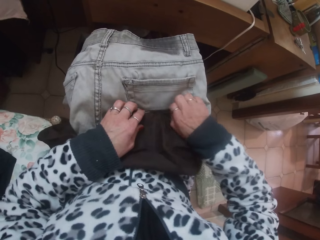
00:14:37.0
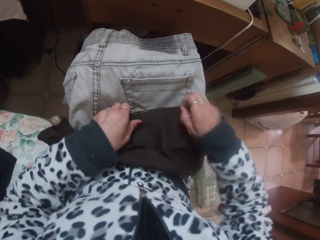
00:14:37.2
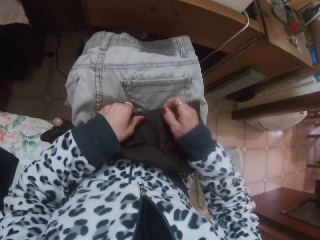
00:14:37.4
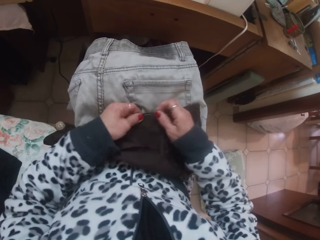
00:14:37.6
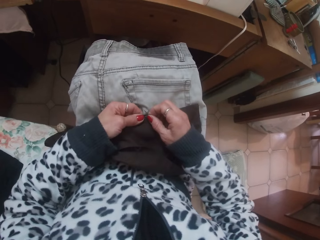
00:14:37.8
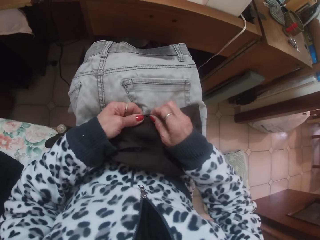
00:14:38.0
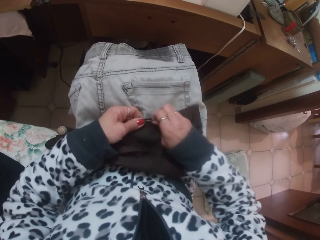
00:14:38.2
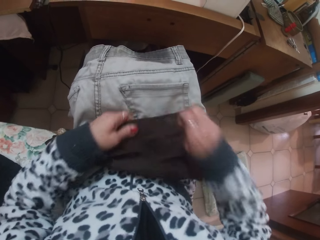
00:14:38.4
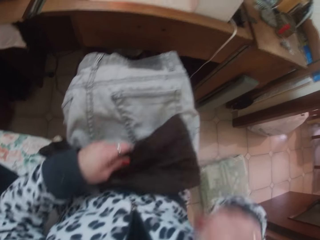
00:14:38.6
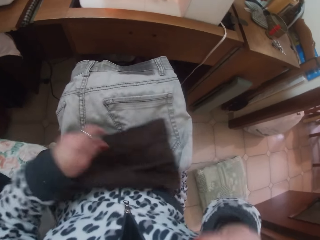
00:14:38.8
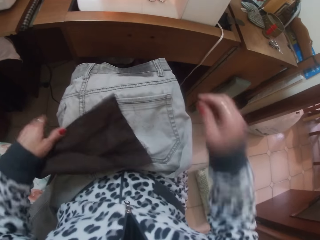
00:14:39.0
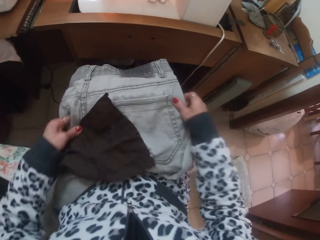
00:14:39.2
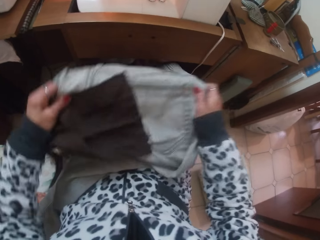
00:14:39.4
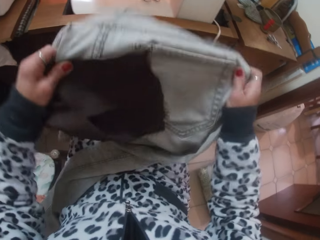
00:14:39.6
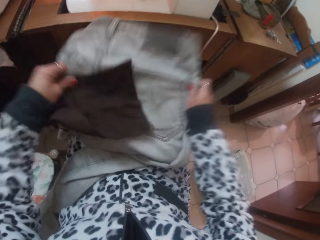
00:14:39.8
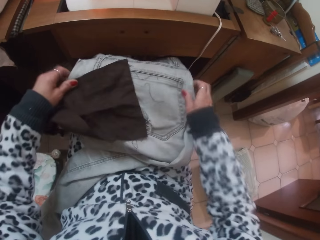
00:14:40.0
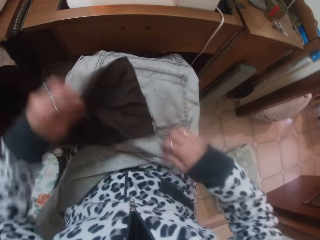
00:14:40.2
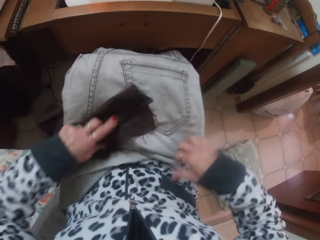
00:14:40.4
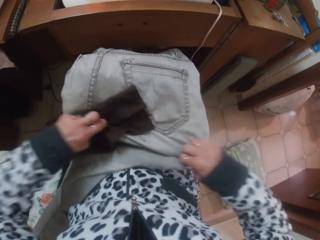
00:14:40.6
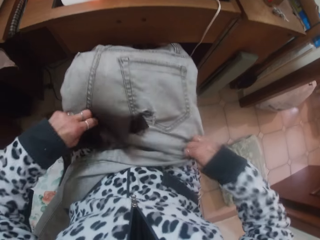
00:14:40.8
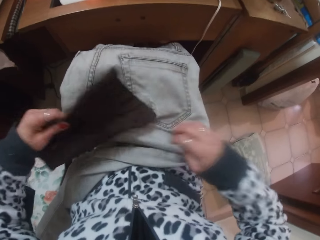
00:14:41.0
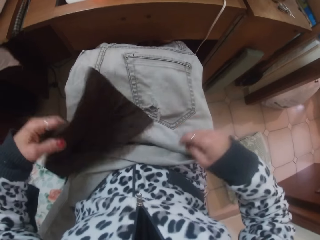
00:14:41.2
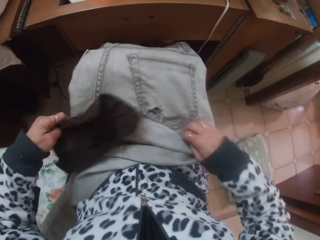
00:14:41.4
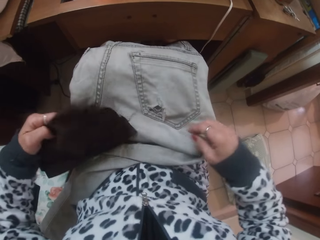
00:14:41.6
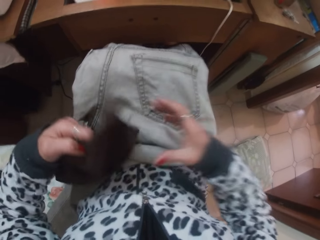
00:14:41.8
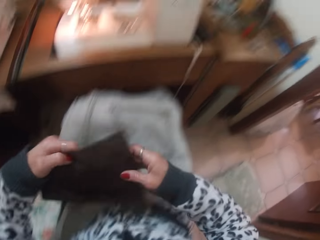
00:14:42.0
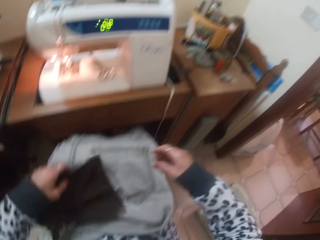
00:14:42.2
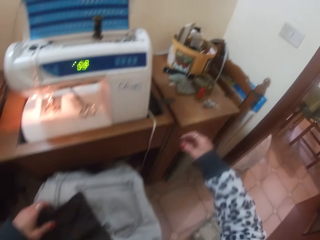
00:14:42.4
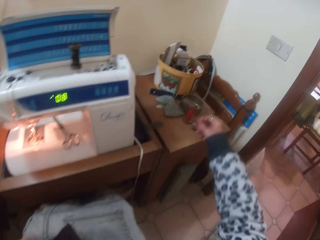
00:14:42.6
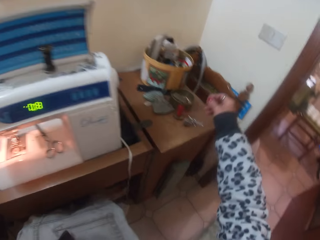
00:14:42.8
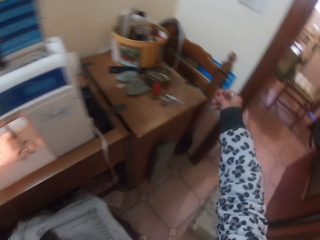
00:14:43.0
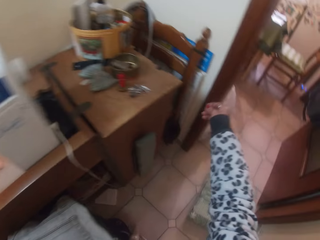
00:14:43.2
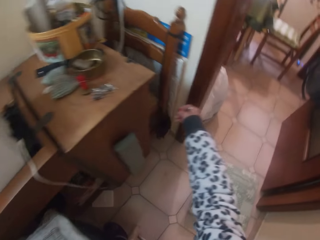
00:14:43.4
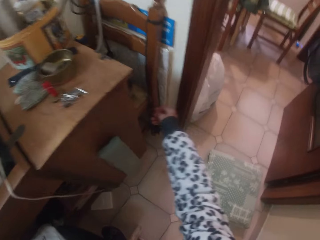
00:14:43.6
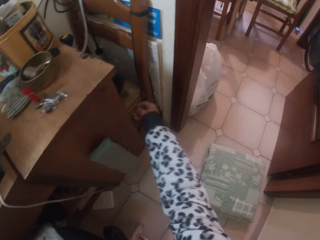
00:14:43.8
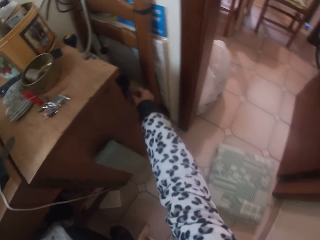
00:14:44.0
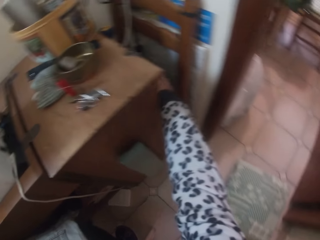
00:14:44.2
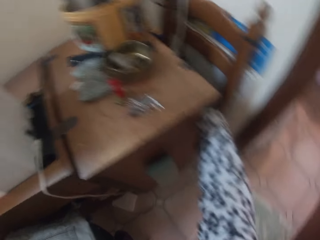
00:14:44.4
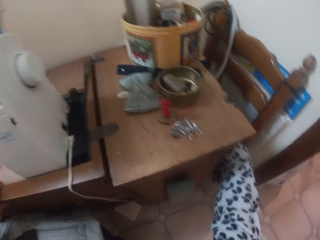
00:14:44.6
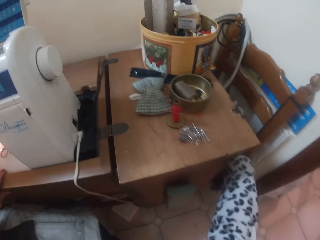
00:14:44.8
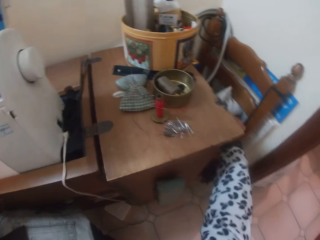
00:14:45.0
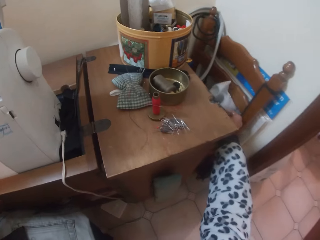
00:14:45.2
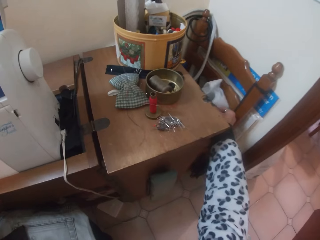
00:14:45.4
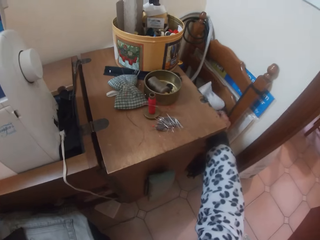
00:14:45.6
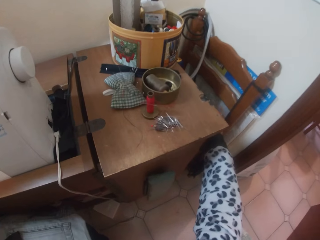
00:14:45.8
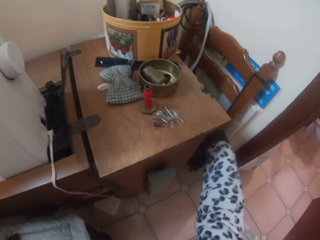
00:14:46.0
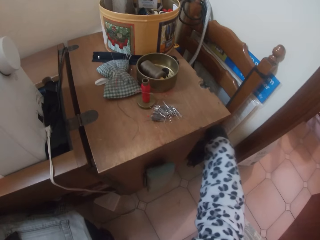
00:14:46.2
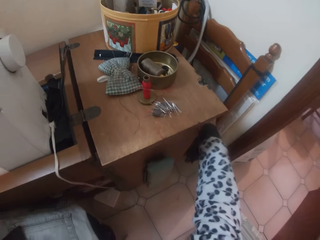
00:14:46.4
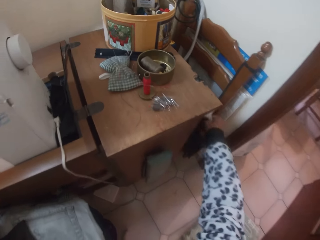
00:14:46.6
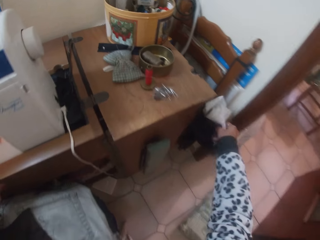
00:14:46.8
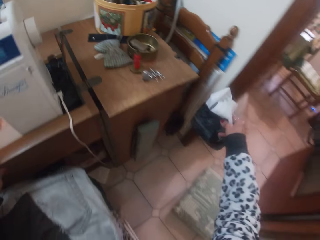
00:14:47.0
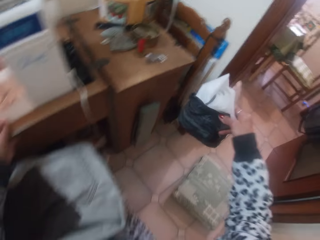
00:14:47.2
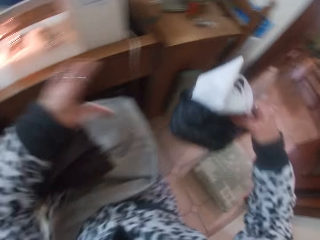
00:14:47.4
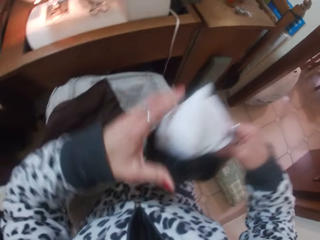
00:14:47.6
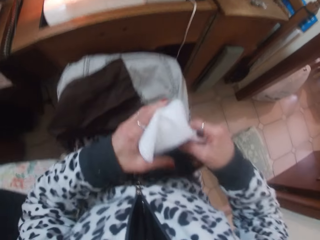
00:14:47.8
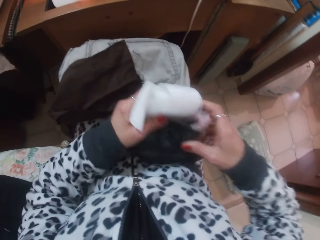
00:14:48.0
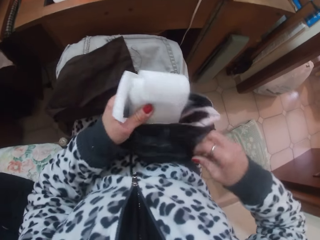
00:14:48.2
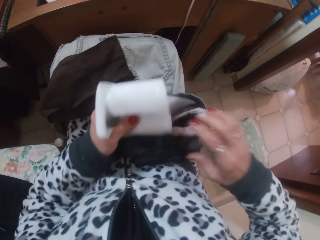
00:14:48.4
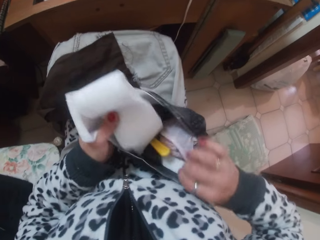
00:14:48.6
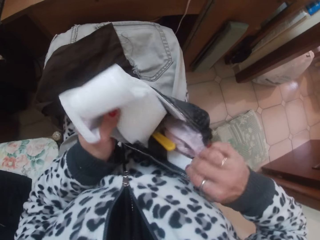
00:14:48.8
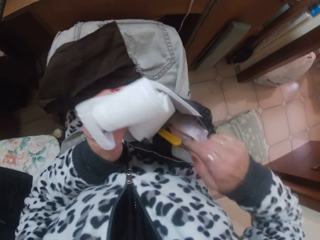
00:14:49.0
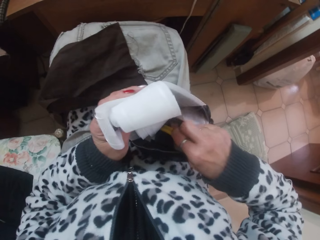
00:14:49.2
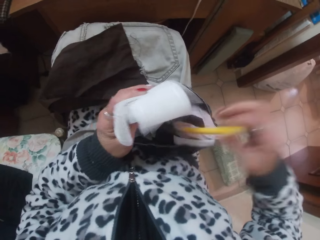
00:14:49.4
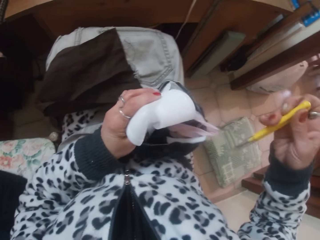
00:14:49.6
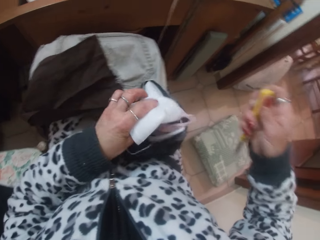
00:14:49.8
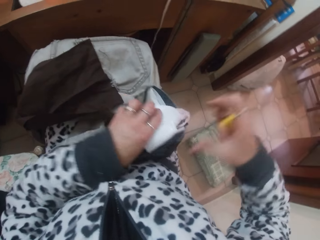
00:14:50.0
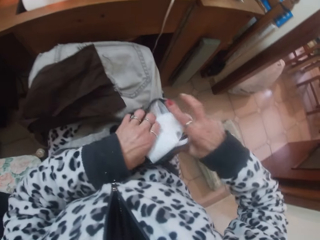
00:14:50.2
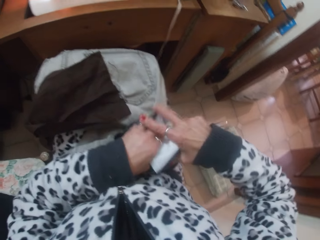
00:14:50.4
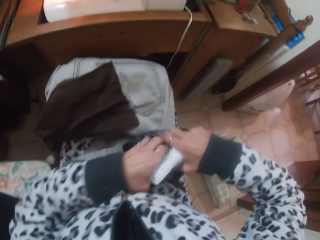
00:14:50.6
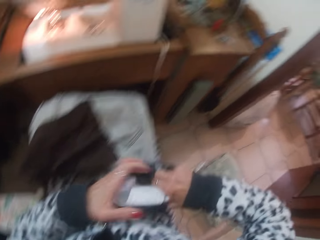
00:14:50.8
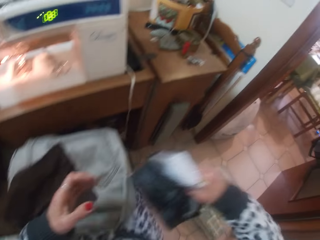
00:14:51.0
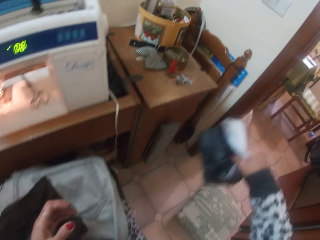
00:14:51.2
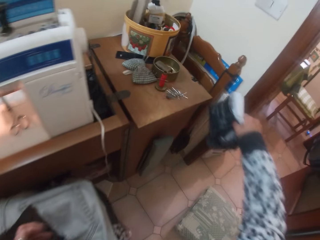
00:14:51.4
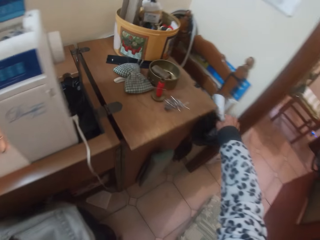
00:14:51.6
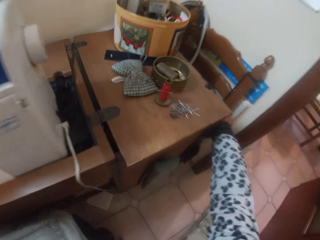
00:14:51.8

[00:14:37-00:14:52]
The camera wearer checks a cloth. She picks out a small bag from a chair beside a table with her right hand. She places the bag on her lap. She picks out a seam ripper from the bag with her right hand.

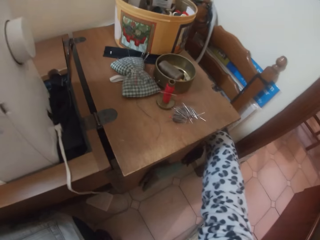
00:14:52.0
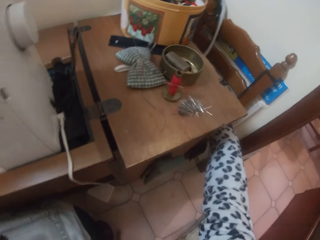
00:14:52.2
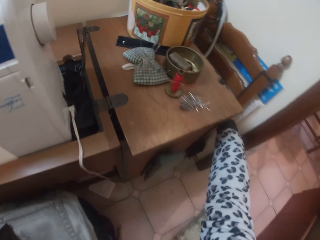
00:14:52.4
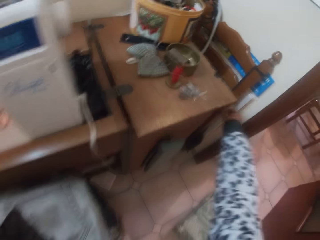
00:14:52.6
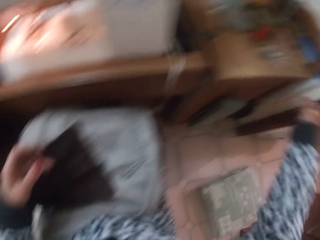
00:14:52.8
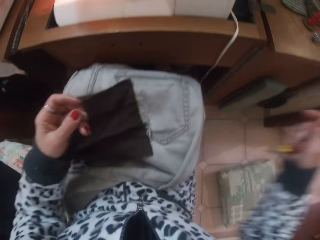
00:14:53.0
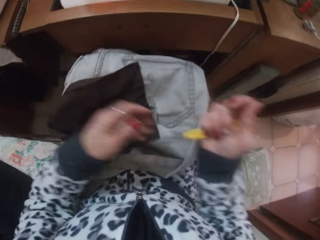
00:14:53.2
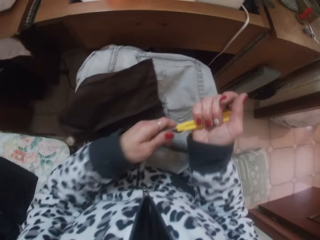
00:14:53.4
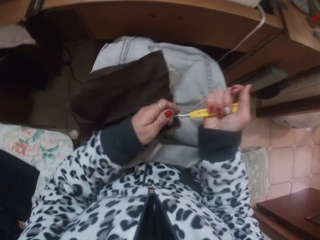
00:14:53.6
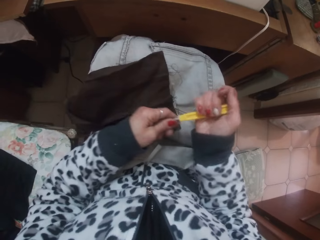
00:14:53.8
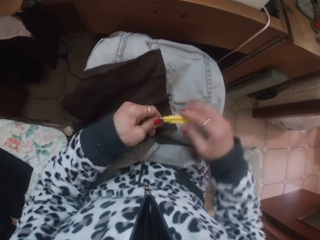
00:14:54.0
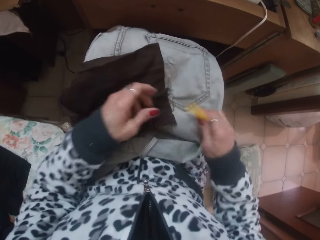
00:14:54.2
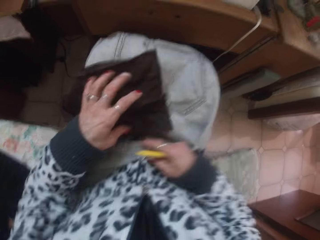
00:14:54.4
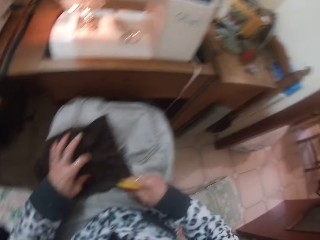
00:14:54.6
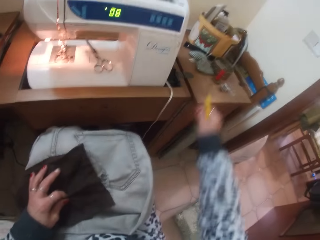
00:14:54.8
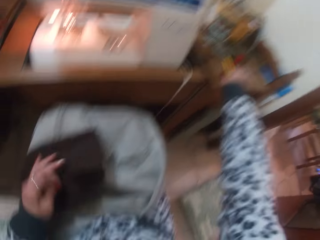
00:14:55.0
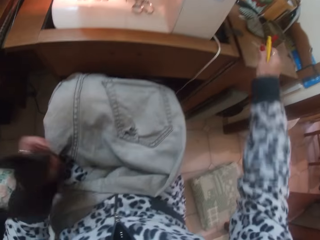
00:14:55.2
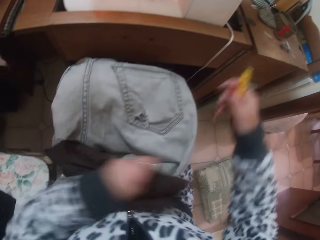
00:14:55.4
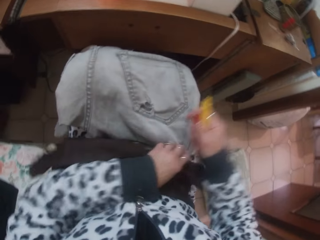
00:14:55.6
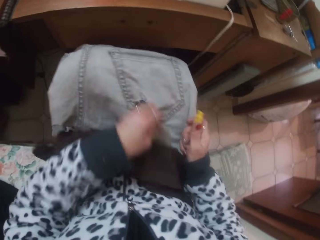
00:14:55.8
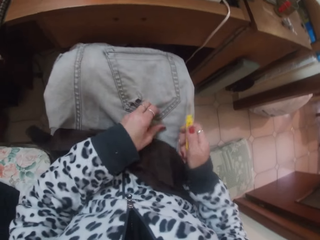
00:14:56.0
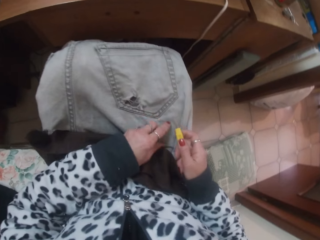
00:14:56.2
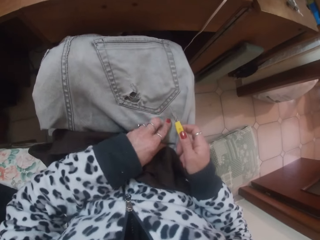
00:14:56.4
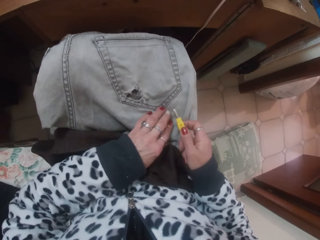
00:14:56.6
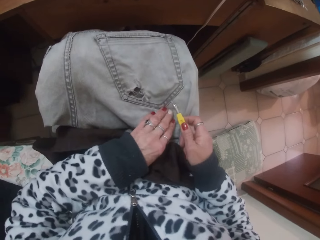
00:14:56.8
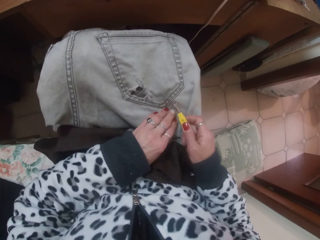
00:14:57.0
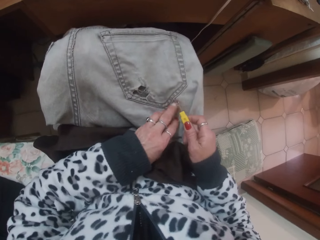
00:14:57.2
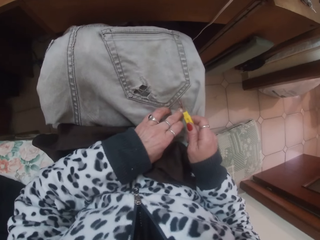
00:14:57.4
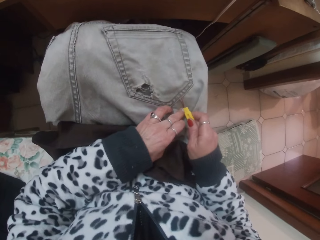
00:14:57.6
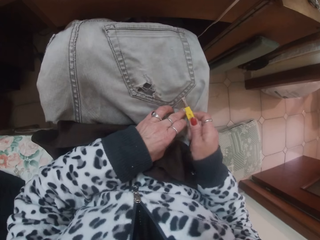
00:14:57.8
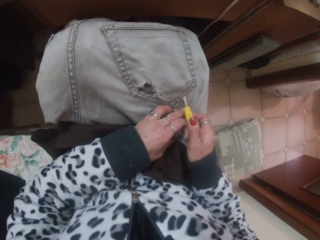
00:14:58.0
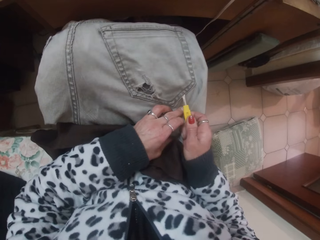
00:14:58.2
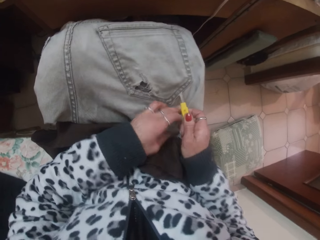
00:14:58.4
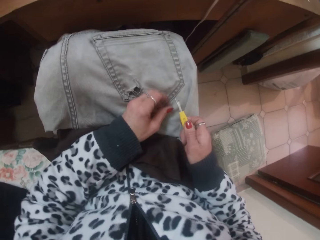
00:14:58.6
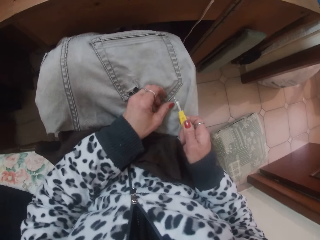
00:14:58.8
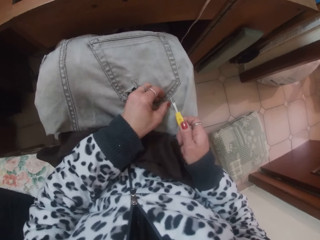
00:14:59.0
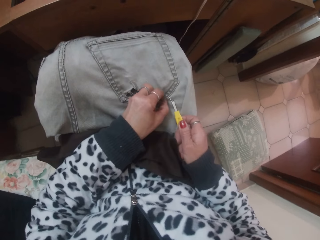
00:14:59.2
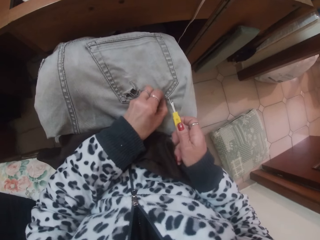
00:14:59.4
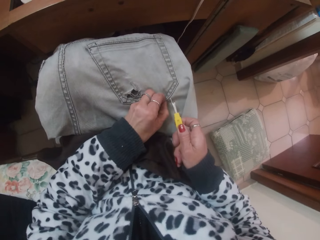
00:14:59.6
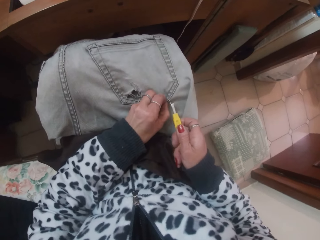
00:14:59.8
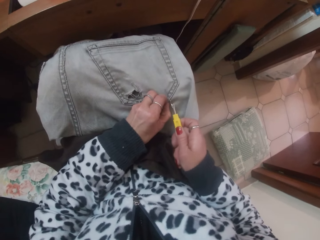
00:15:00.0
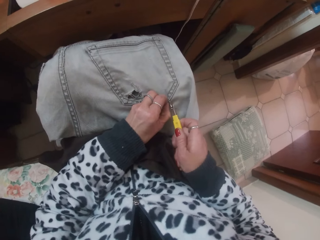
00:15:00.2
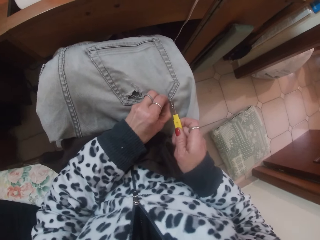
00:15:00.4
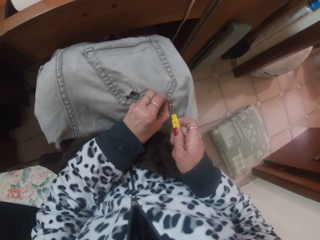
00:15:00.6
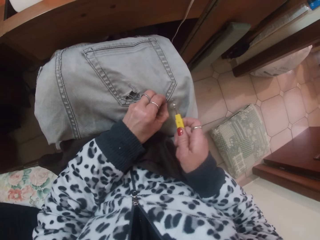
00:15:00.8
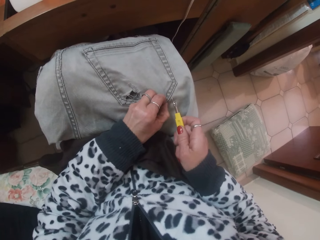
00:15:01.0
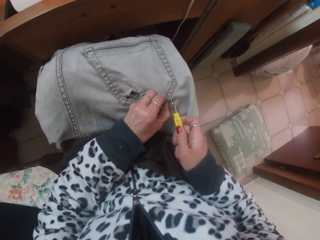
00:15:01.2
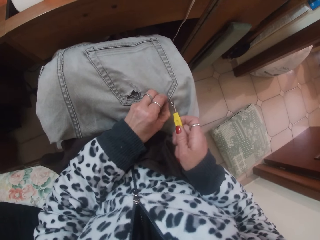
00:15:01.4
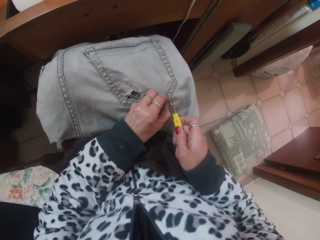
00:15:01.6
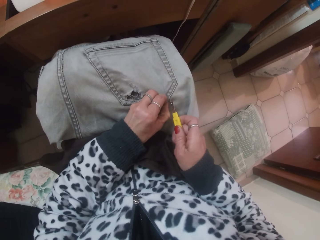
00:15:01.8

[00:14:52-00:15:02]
The camera wearer places the bag in her right hand on the chair beside the table. She moves the cloth around her lap with her left hand. She removes stitches in the cloth with the seam ripper.
